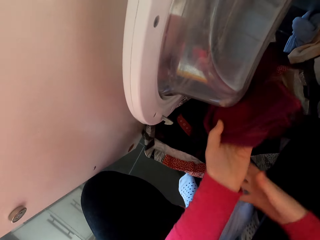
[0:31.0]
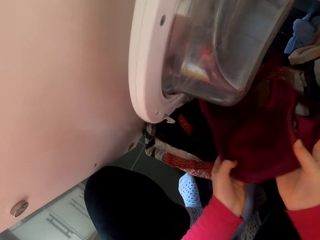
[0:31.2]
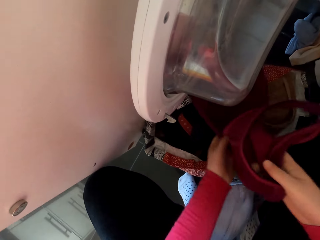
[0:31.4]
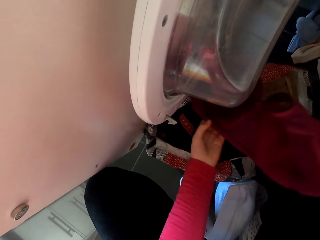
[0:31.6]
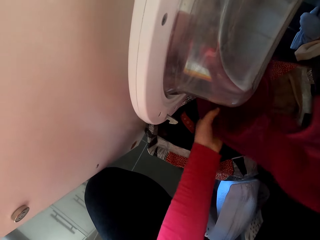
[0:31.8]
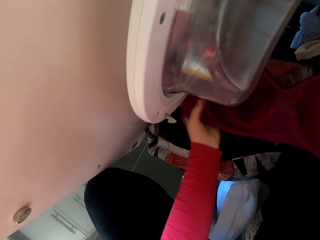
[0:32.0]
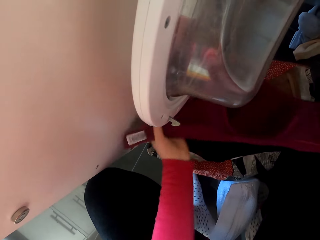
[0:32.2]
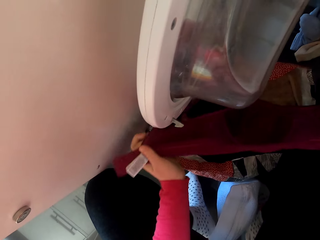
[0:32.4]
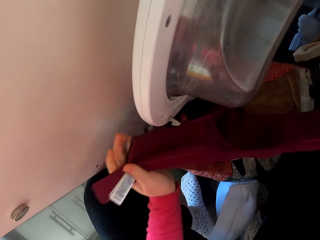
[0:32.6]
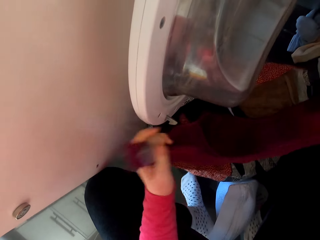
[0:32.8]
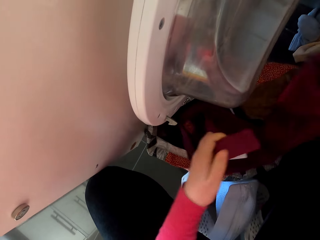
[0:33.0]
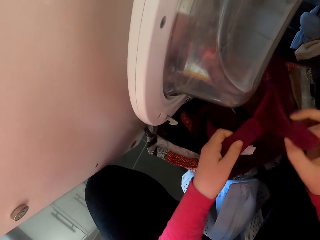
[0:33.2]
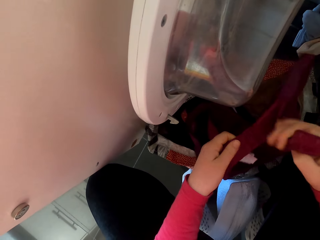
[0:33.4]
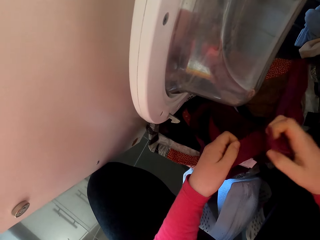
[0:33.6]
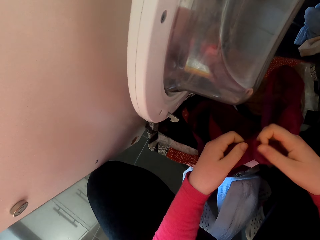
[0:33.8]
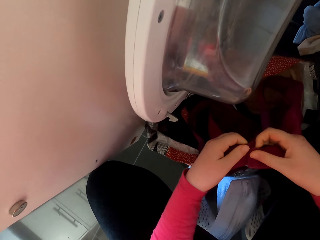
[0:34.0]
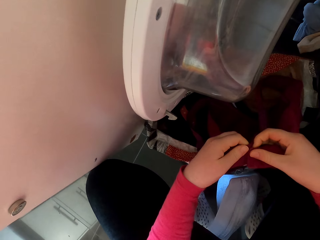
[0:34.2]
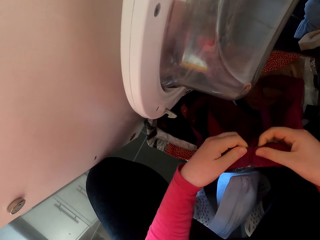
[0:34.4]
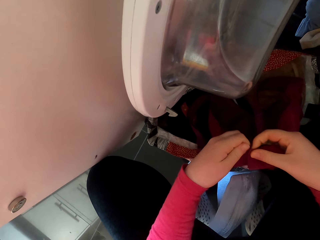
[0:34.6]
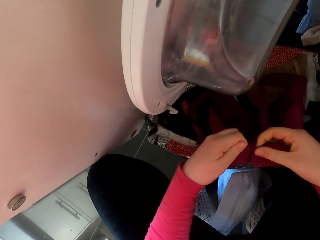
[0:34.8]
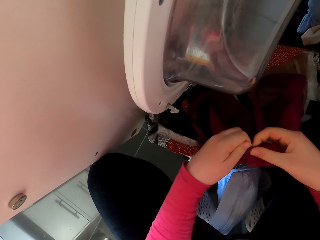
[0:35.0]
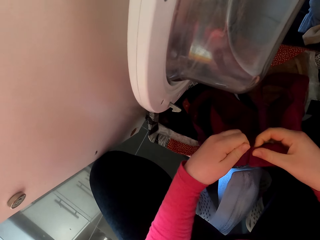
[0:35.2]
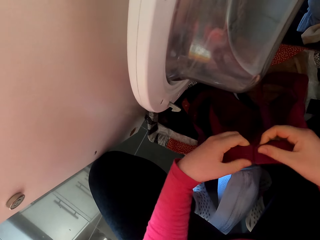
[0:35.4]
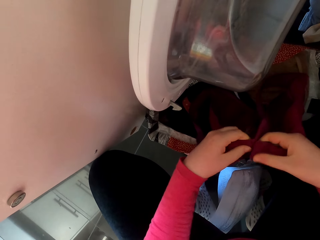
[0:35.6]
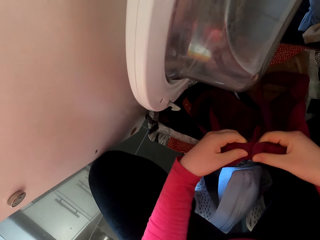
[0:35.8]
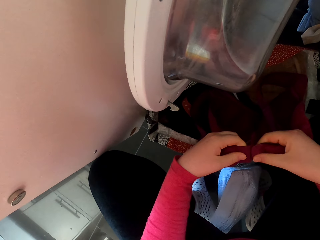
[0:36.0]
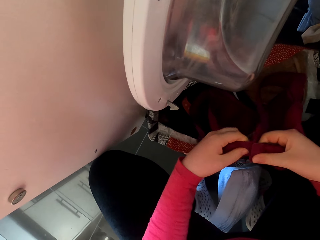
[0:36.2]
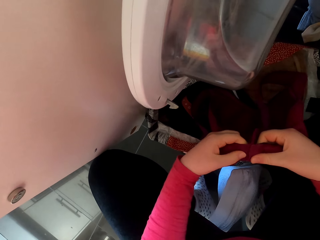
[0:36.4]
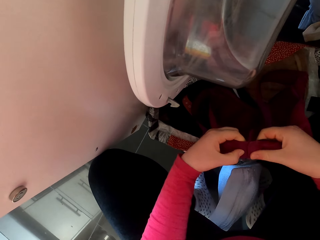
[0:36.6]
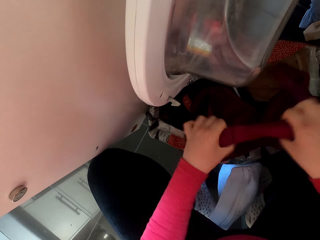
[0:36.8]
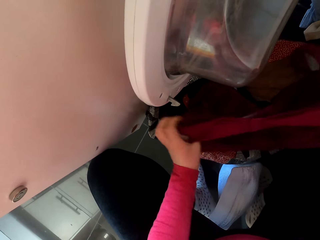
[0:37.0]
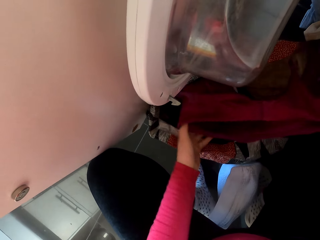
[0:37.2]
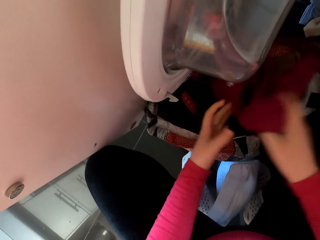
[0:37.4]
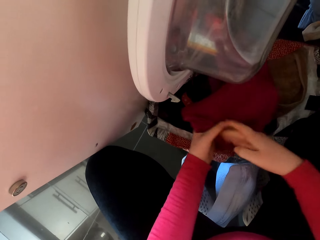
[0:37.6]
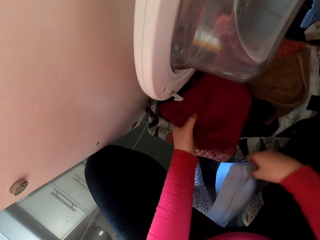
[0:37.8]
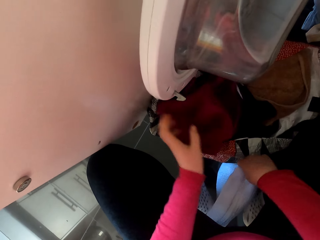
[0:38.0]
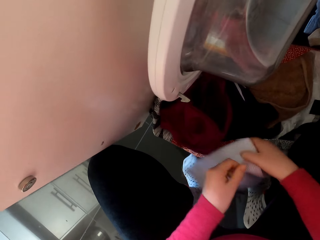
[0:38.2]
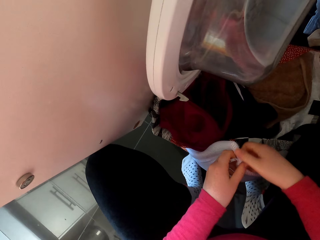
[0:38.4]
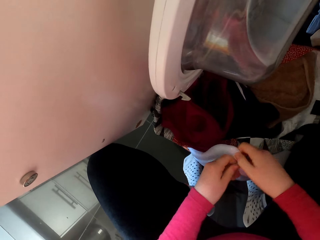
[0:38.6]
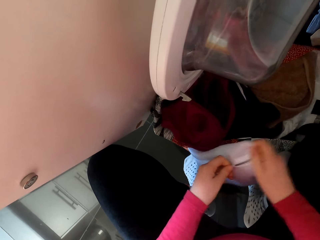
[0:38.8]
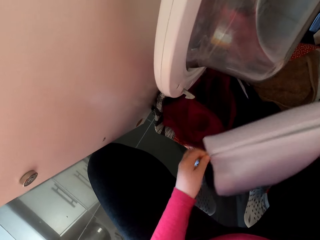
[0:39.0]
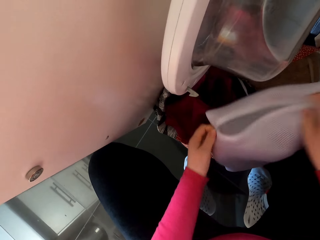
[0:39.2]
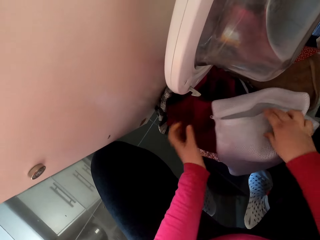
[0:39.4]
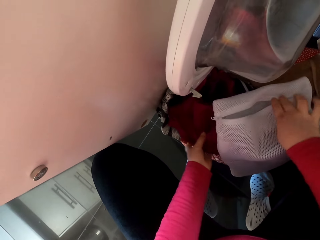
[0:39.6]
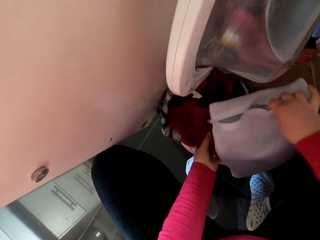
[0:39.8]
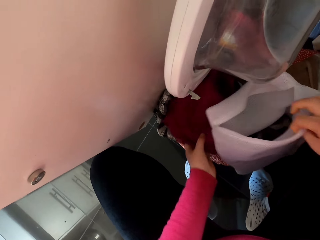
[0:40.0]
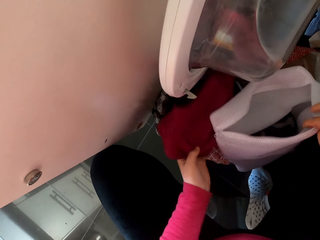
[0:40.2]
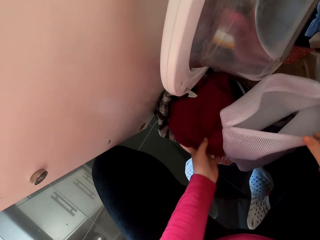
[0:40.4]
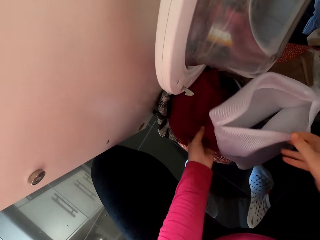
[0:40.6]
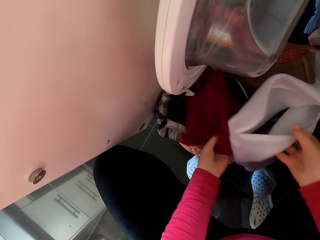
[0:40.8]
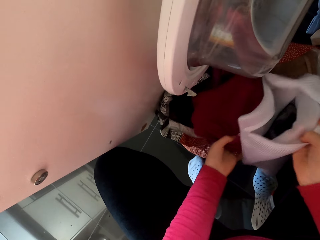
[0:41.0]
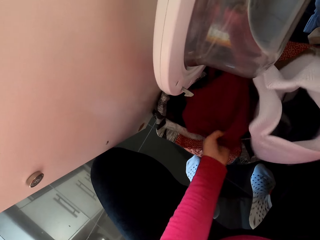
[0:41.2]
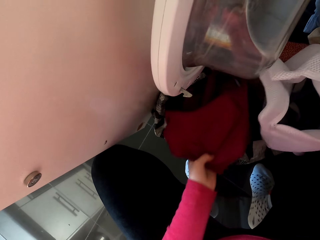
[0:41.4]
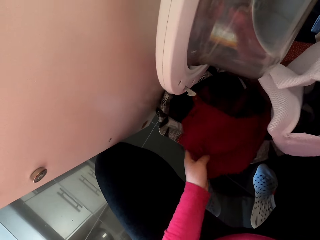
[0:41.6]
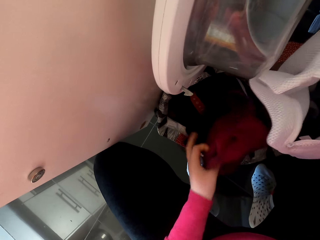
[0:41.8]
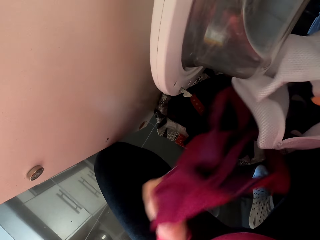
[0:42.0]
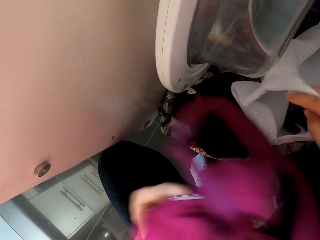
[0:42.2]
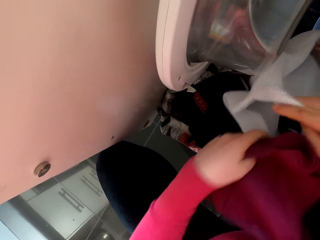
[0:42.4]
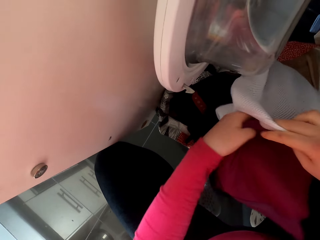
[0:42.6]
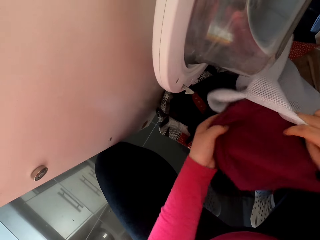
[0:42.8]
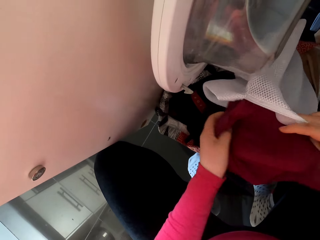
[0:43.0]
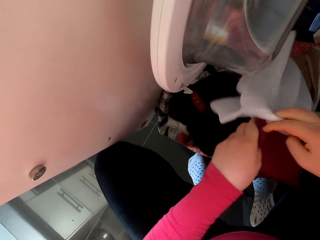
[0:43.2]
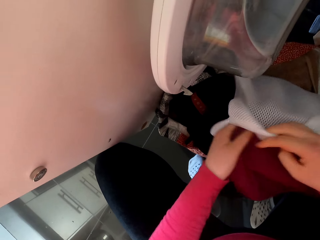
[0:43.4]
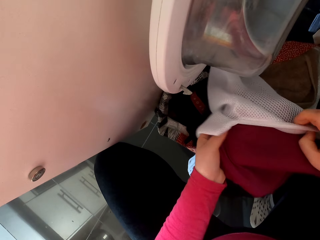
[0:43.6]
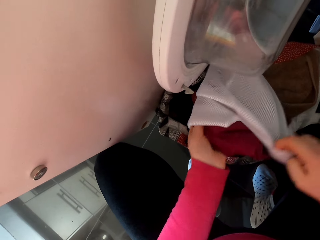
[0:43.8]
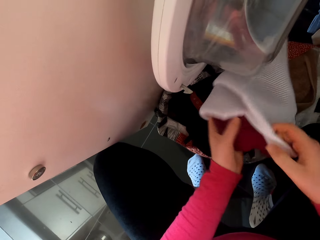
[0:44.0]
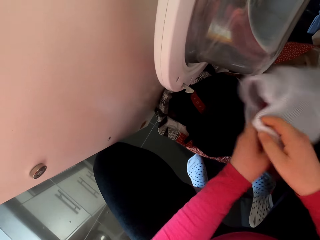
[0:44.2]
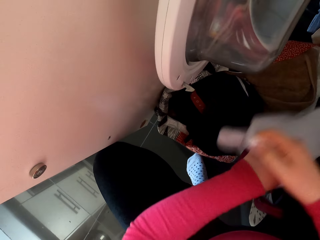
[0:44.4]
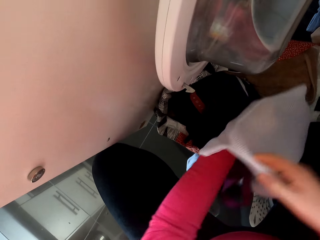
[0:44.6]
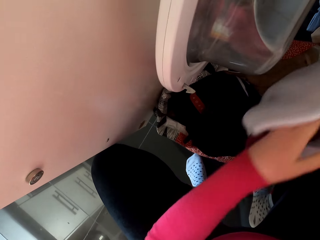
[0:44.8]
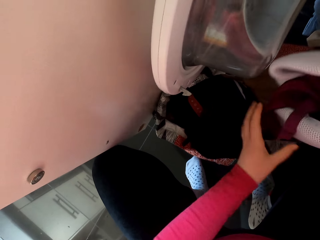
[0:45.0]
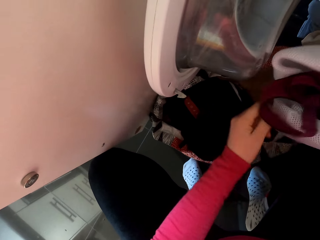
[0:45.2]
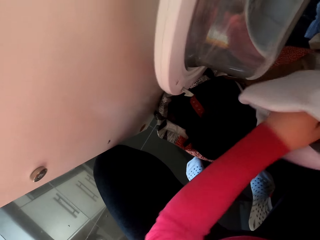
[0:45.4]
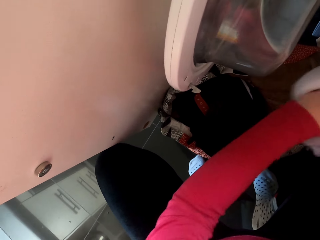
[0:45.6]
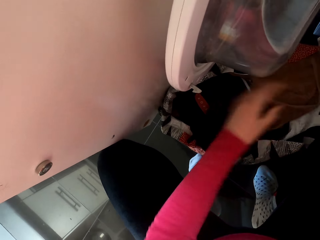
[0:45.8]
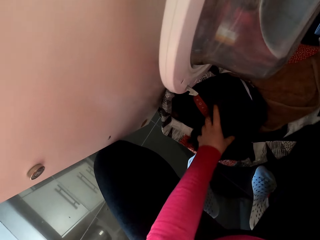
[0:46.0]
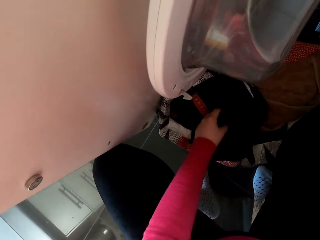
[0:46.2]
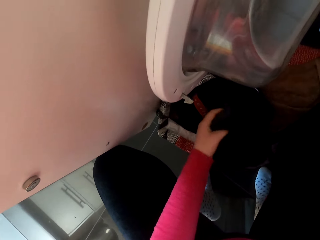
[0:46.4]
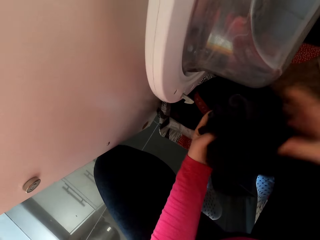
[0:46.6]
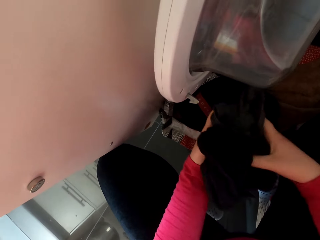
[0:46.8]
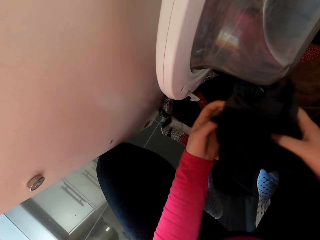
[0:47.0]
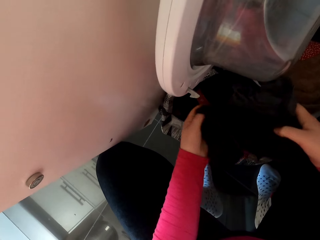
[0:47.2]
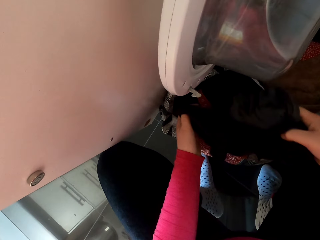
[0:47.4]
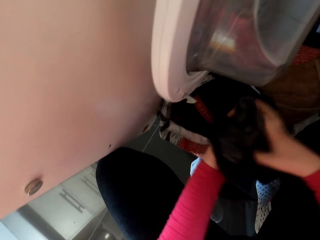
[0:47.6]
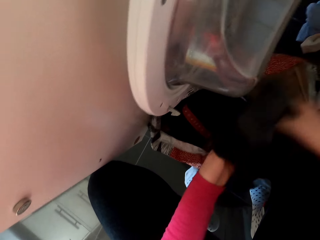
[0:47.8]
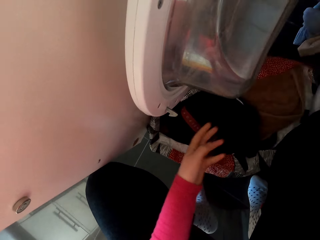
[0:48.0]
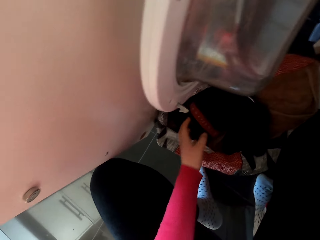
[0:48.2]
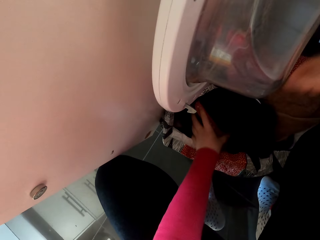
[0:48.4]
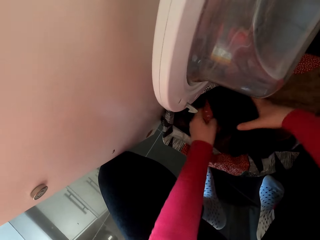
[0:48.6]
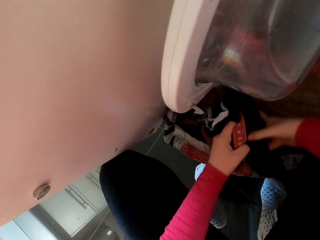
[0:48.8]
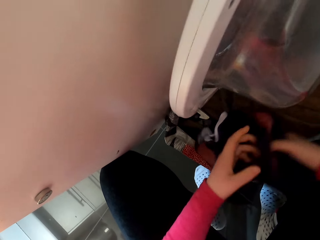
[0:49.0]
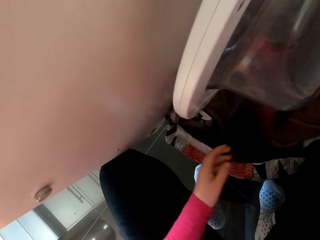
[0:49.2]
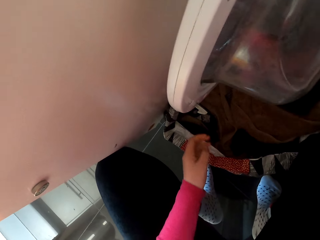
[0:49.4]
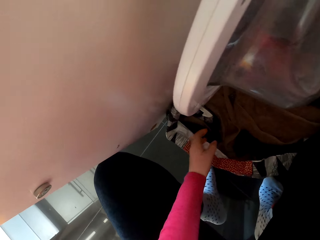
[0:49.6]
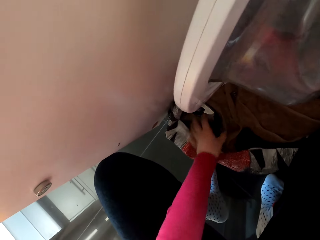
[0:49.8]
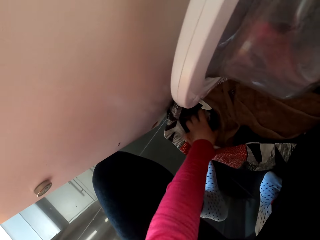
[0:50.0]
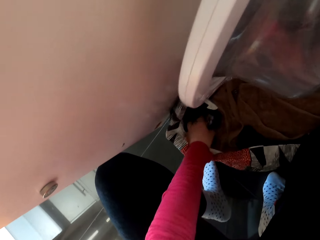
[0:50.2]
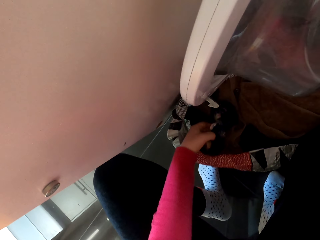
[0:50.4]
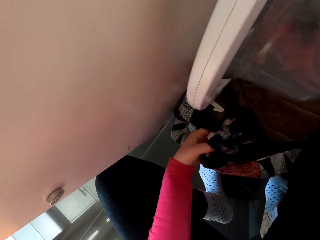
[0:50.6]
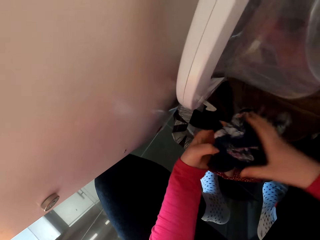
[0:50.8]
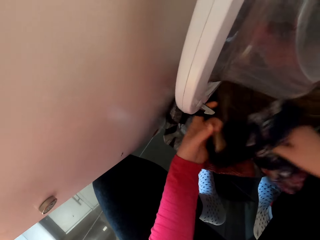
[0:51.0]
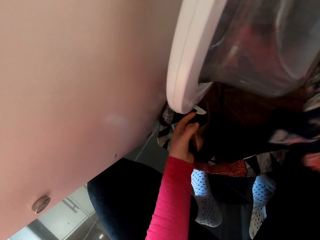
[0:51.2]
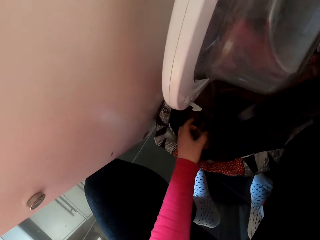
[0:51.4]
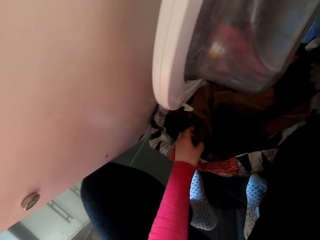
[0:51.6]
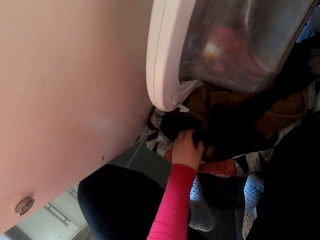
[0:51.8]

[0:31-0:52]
The camera wearer hooks a bra. They unzip a bag. They put some clothes inside the bag. They put dirty laundry inside the laundry machine.
